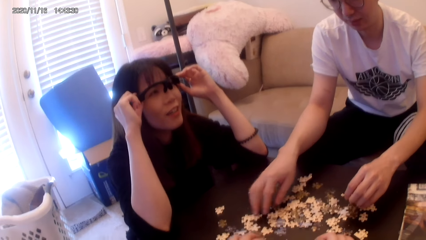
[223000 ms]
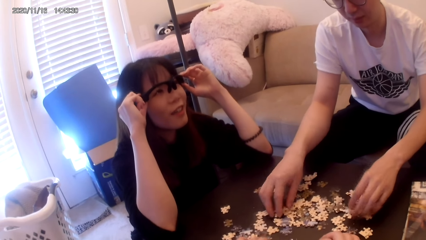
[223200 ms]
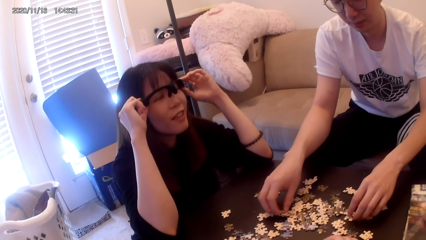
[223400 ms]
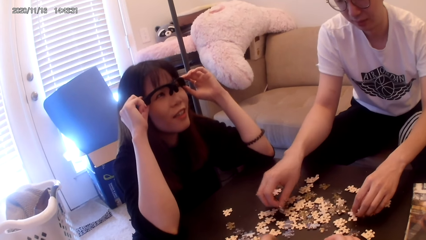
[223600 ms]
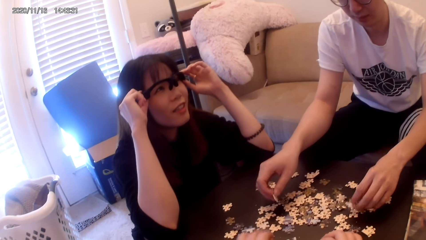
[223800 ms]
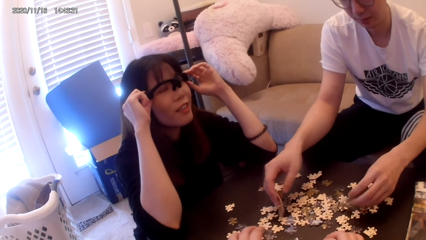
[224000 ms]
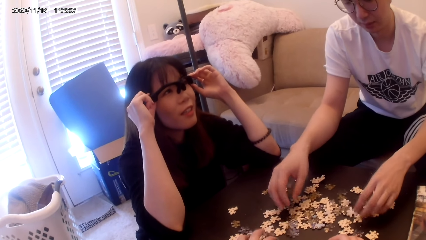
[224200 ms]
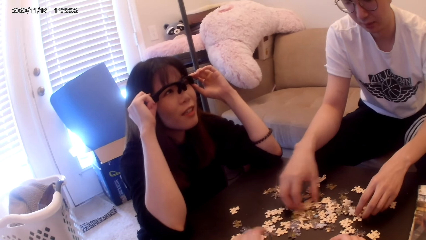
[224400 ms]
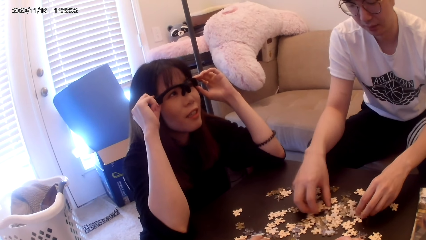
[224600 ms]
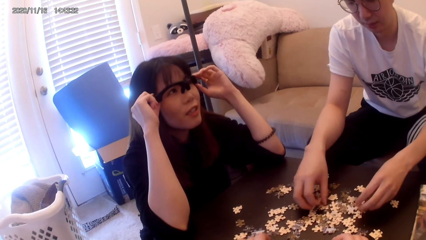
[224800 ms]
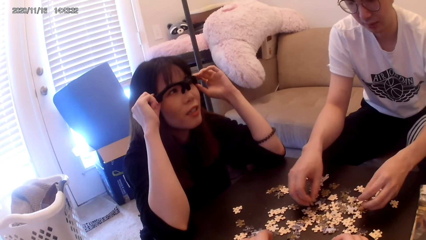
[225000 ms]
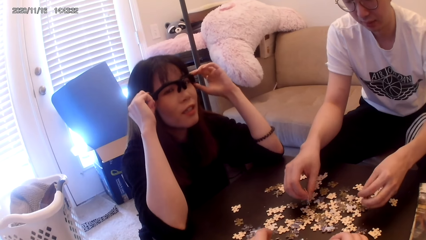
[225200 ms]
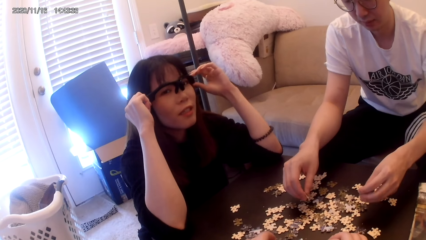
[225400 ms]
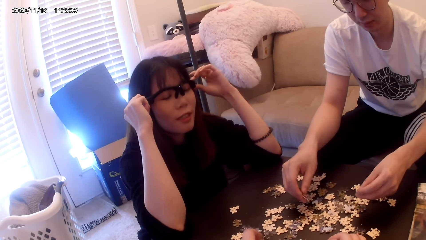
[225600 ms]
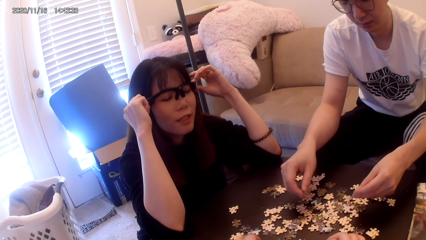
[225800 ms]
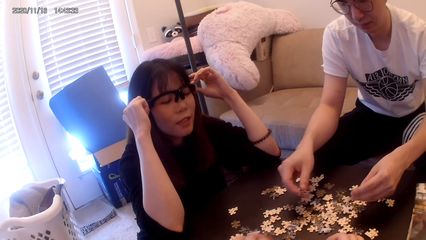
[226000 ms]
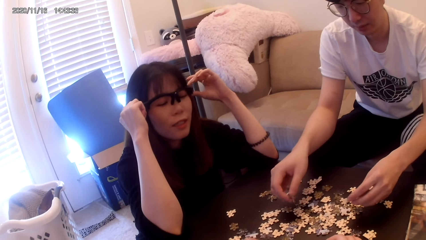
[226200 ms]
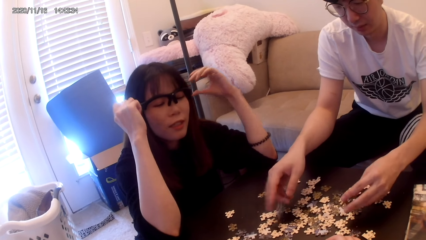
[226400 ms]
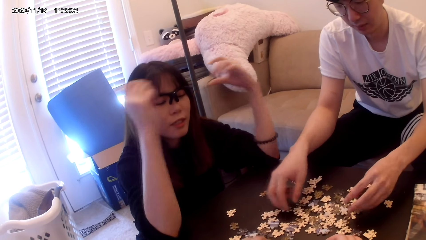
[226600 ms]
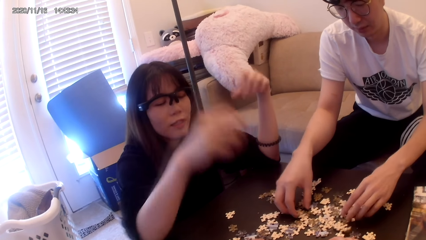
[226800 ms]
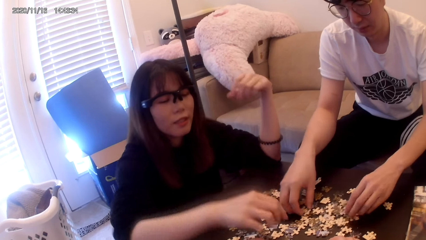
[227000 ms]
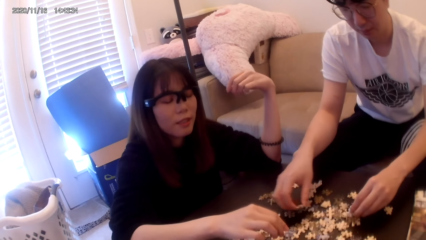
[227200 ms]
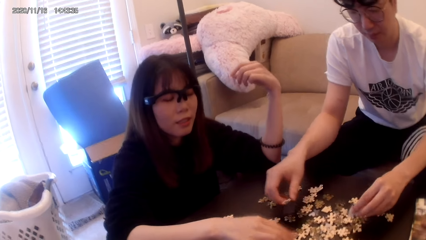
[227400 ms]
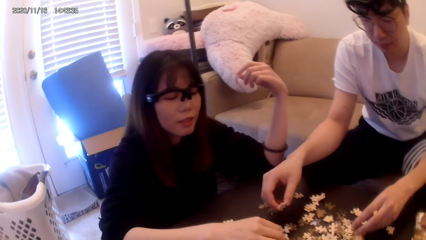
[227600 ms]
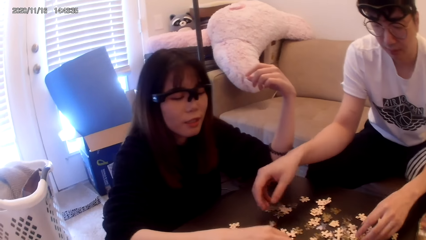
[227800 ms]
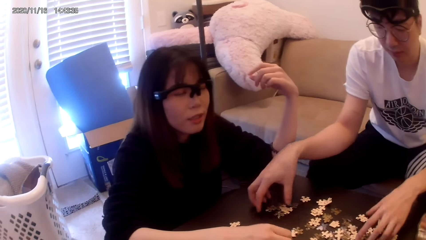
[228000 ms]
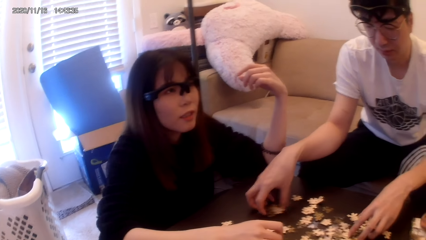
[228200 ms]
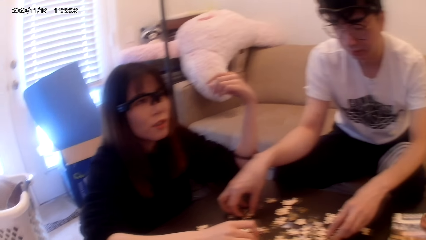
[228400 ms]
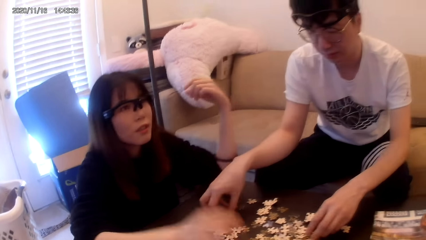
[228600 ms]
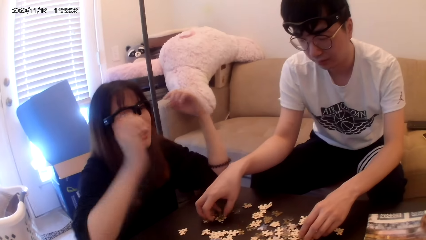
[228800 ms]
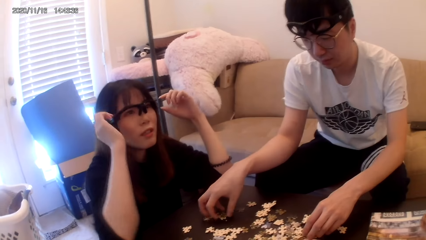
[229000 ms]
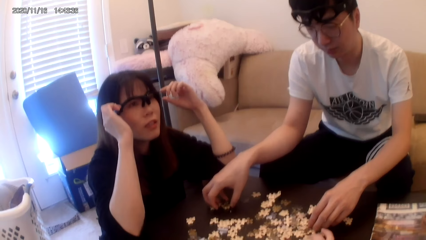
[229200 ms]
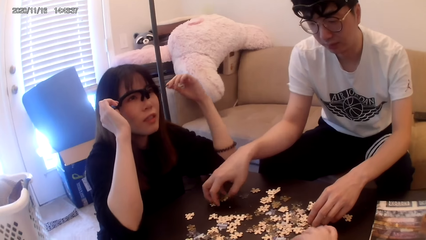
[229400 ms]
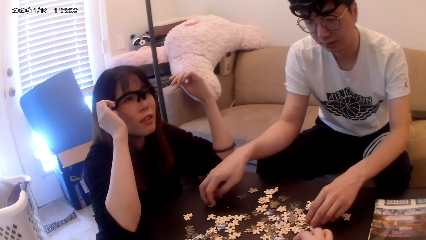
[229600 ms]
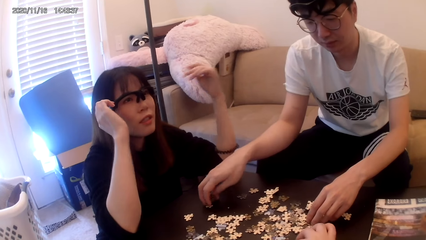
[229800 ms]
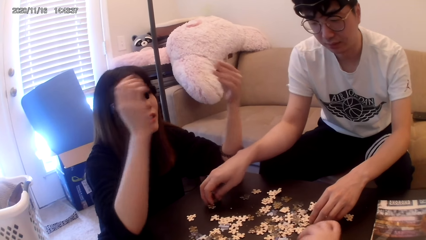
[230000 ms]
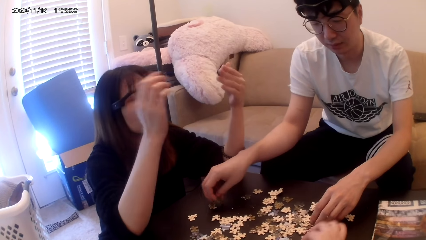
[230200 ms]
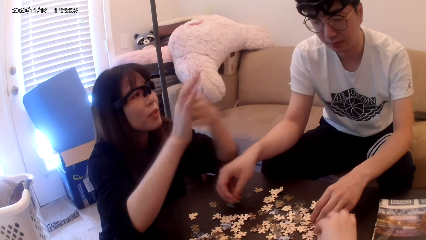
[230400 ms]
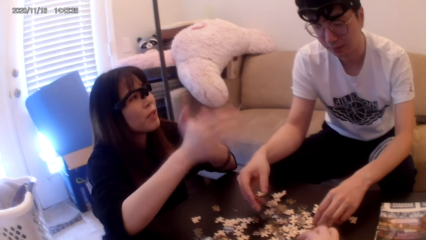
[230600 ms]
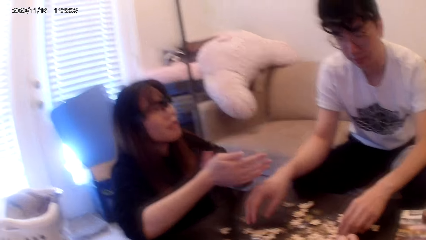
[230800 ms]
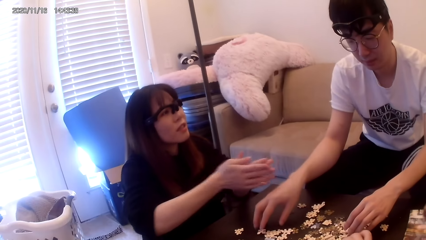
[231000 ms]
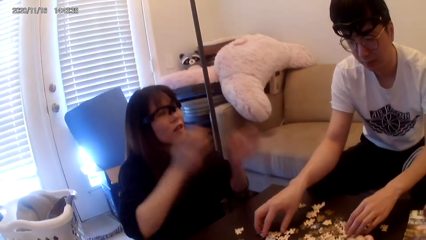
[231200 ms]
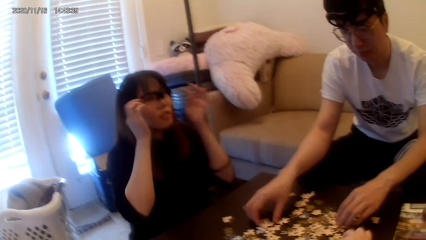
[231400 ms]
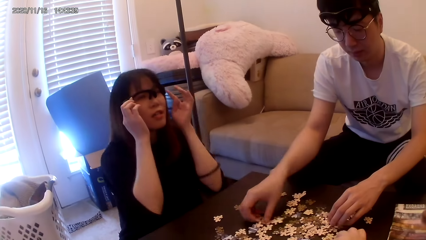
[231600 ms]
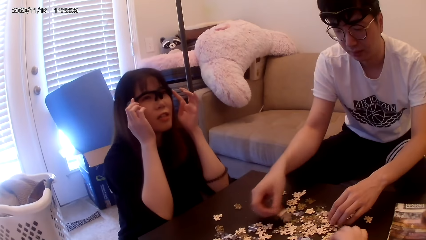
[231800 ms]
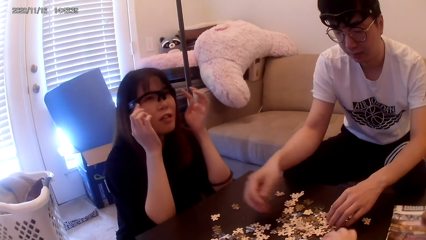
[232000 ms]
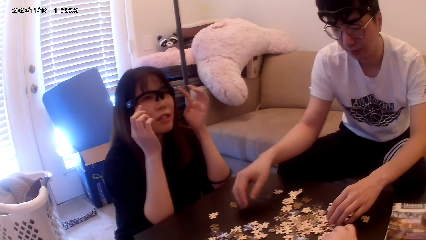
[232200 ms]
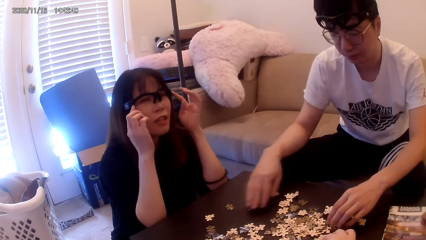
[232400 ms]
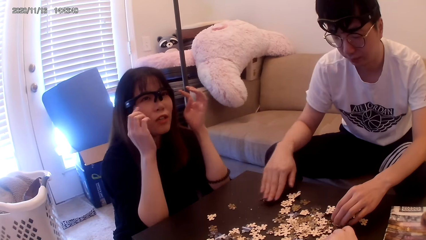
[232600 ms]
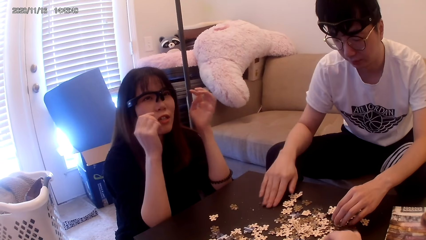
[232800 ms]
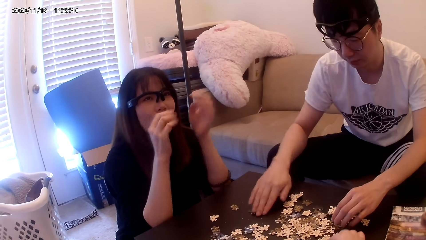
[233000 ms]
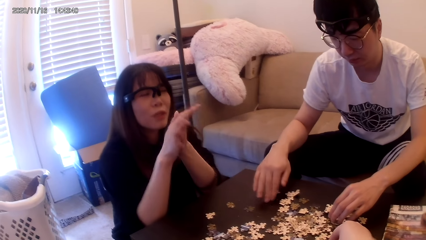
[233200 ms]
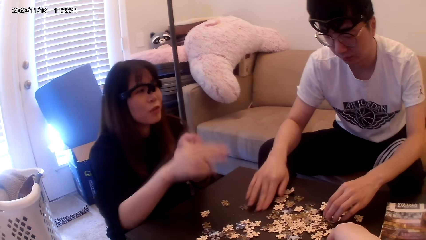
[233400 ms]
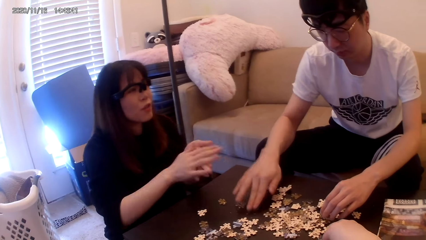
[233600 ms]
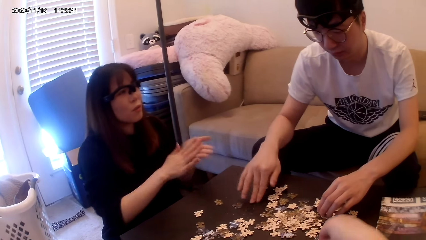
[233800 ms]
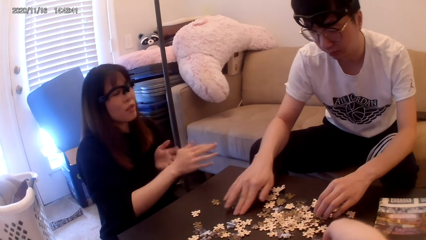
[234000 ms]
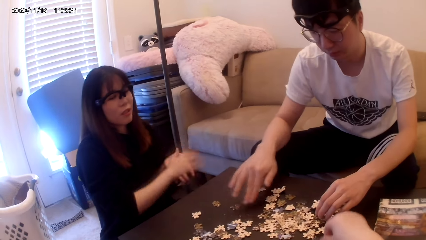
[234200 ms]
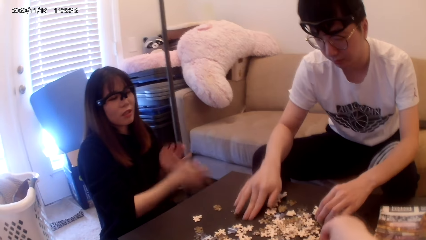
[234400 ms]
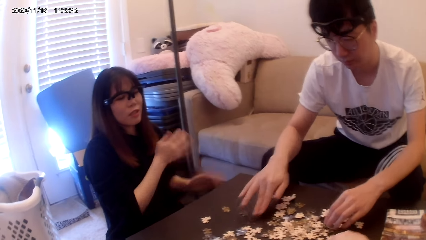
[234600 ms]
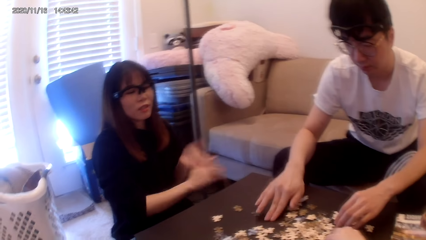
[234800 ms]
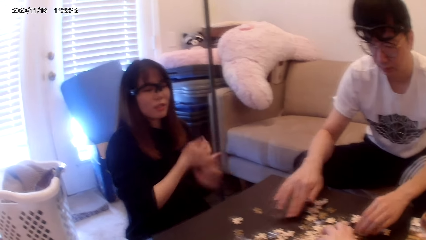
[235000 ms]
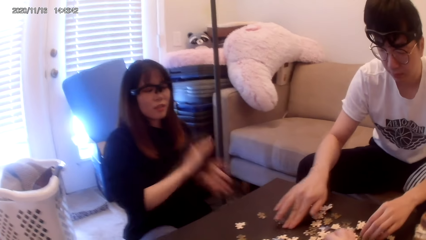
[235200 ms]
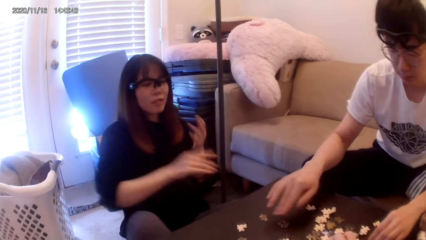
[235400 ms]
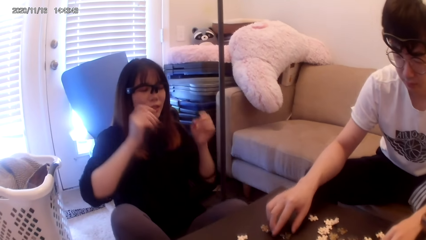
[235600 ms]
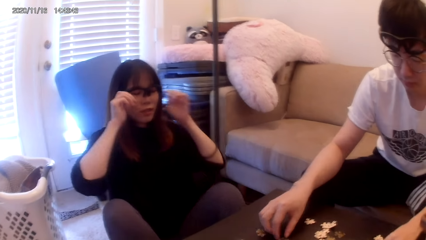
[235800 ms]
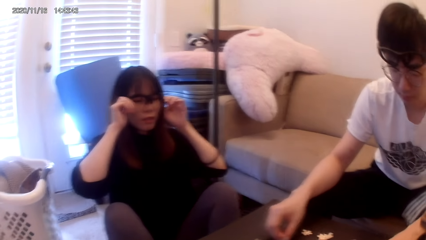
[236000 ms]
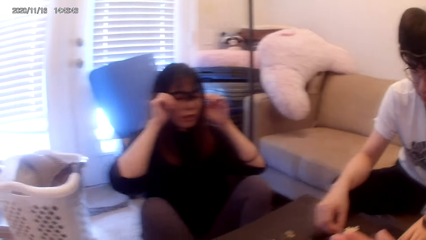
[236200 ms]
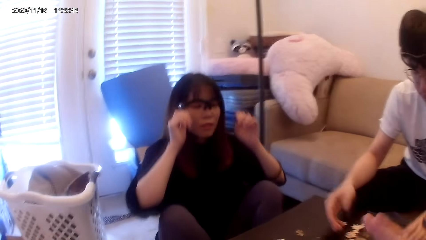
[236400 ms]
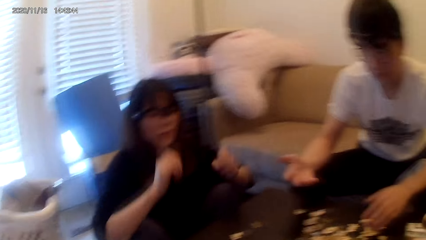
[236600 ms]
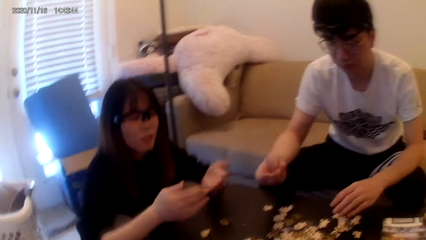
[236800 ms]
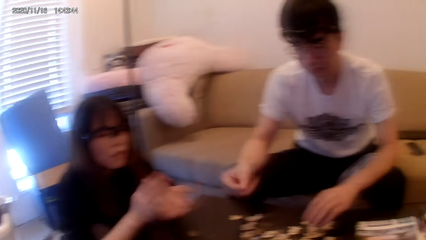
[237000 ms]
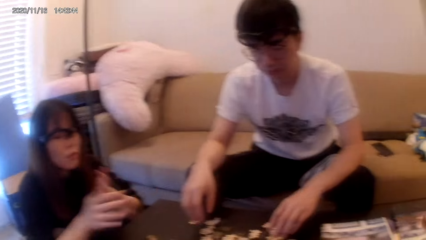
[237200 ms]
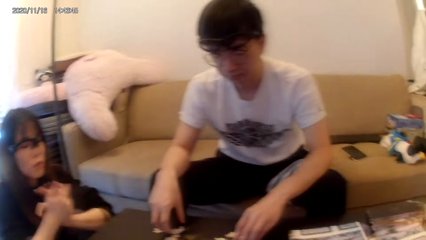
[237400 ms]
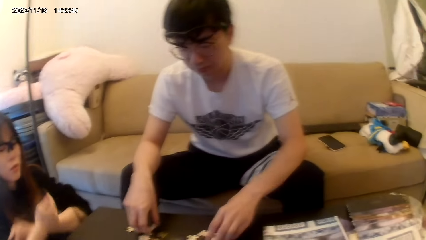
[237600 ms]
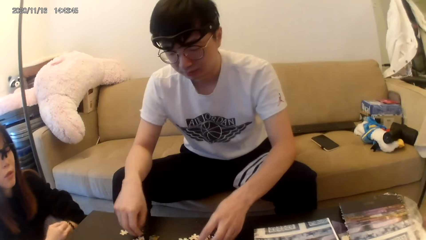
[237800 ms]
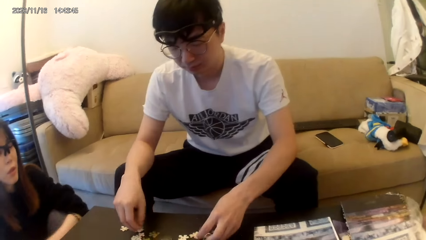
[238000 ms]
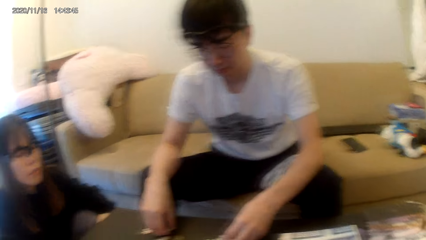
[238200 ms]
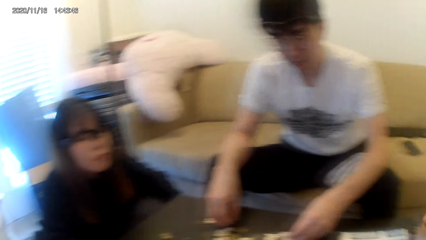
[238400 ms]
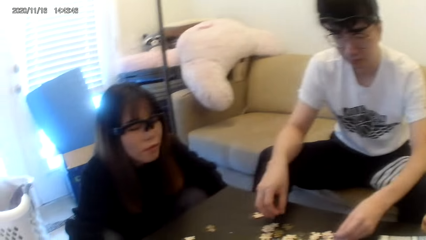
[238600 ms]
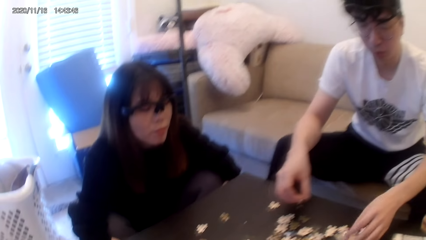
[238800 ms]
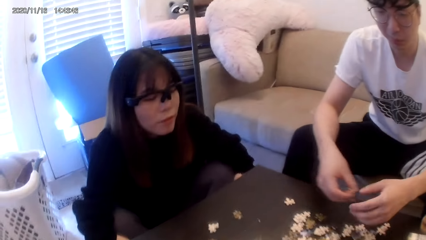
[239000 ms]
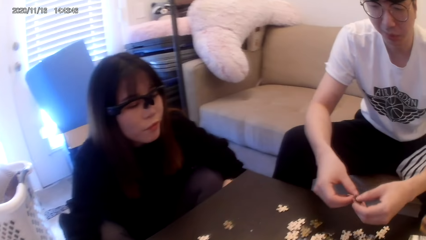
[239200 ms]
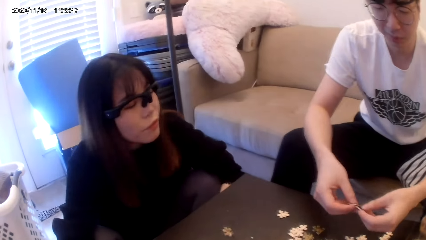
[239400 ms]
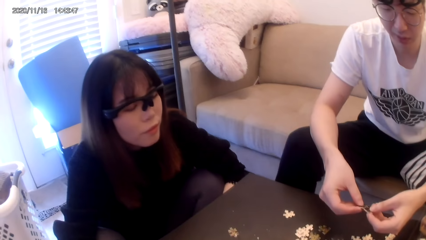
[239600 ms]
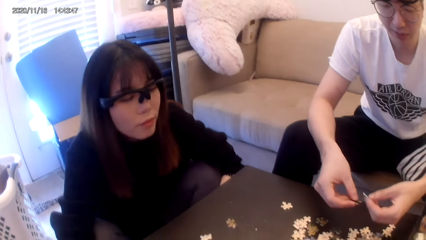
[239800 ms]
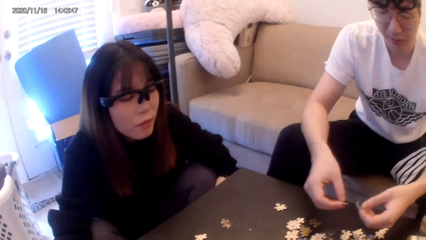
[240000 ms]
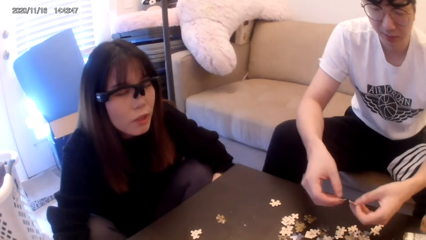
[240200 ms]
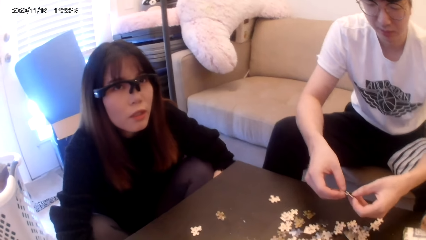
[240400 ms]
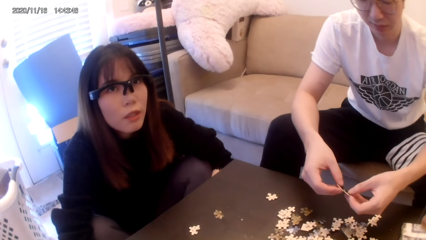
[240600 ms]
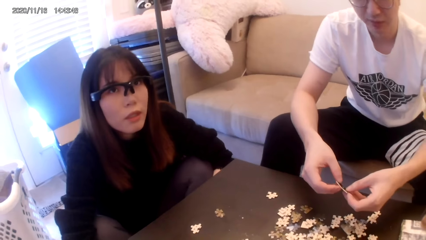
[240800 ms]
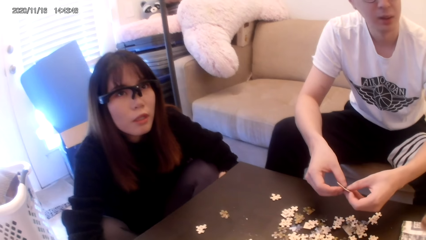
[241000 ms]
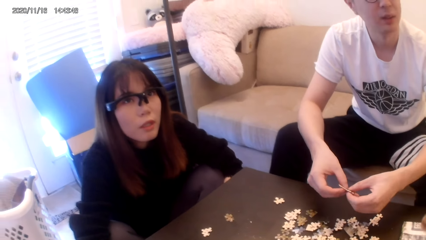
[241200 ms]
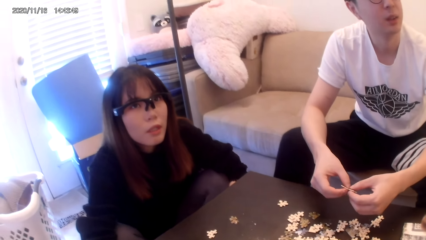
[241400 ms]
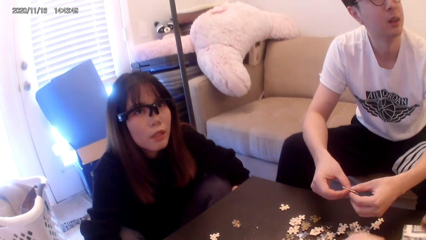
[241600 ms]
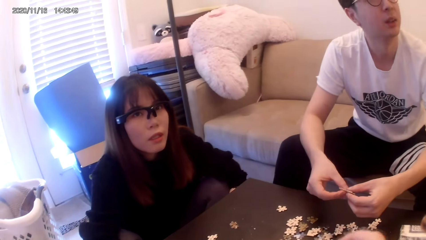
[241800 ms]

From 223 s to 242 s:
The camera wearer looks around. They shuffle the puzzle pieces. They look around.
